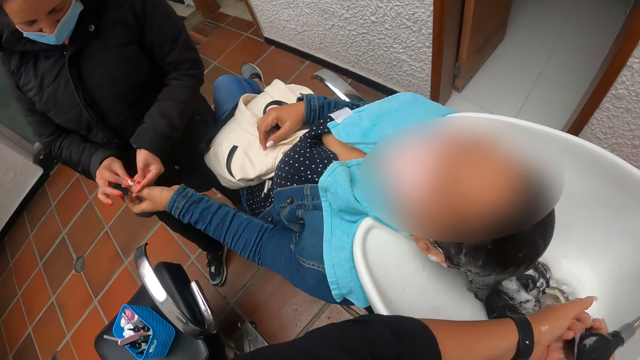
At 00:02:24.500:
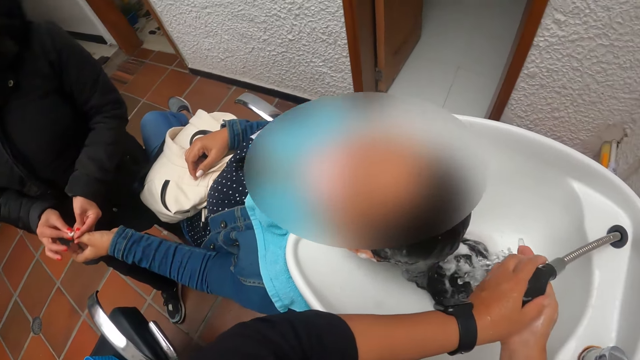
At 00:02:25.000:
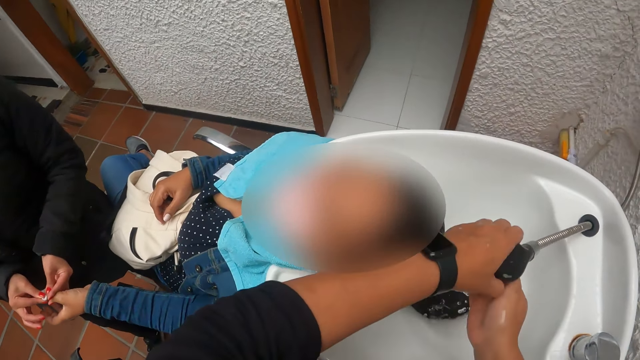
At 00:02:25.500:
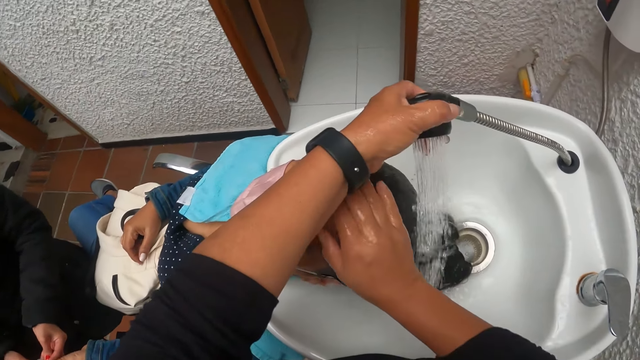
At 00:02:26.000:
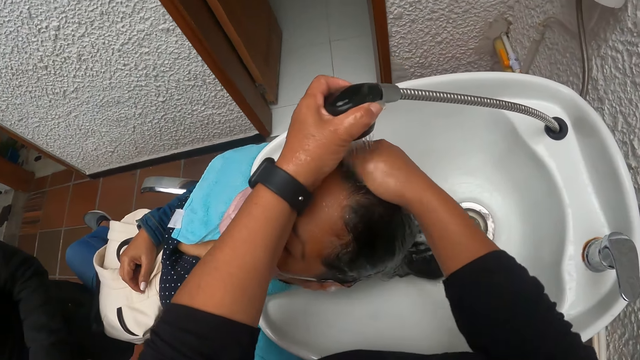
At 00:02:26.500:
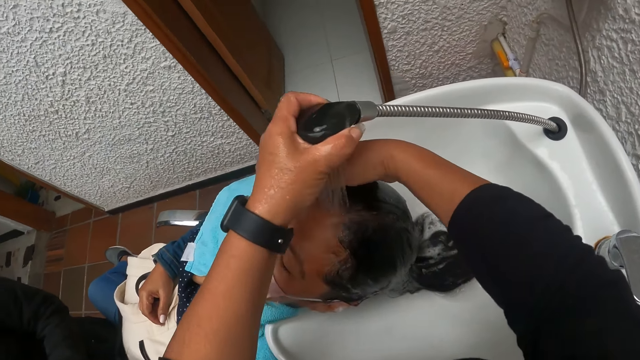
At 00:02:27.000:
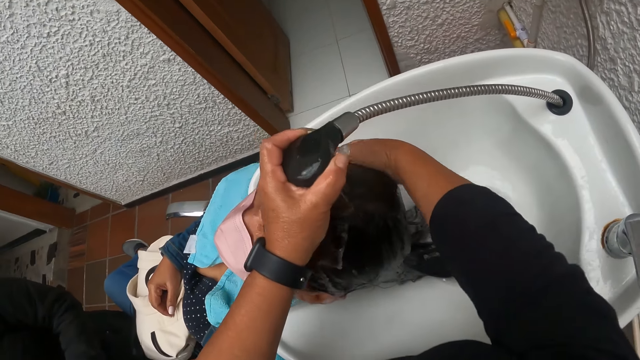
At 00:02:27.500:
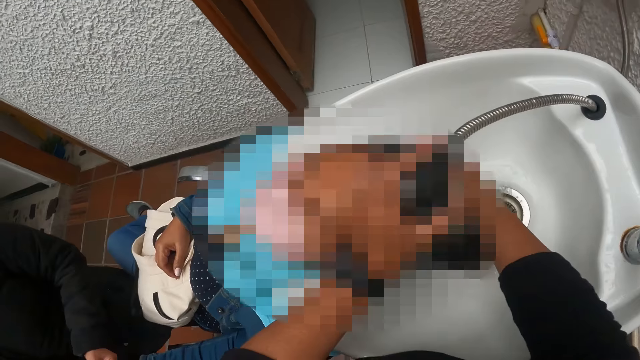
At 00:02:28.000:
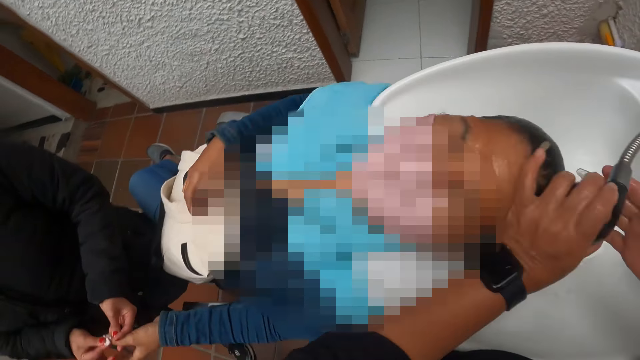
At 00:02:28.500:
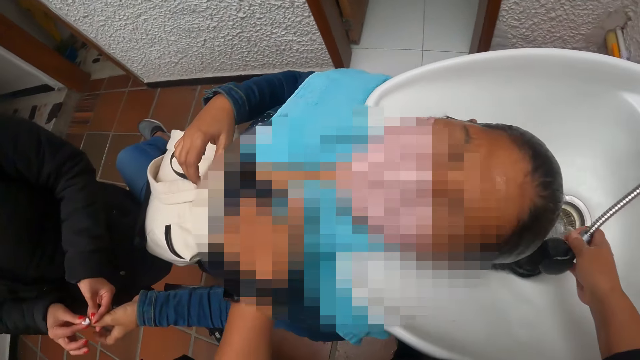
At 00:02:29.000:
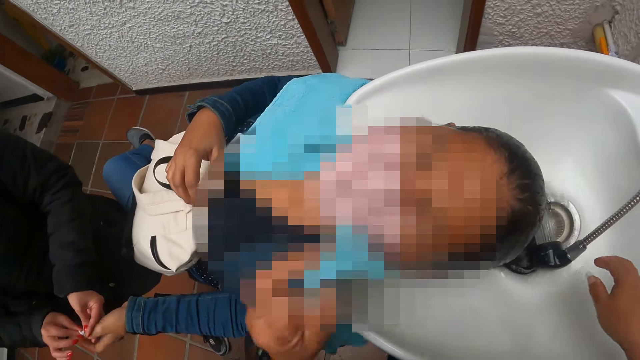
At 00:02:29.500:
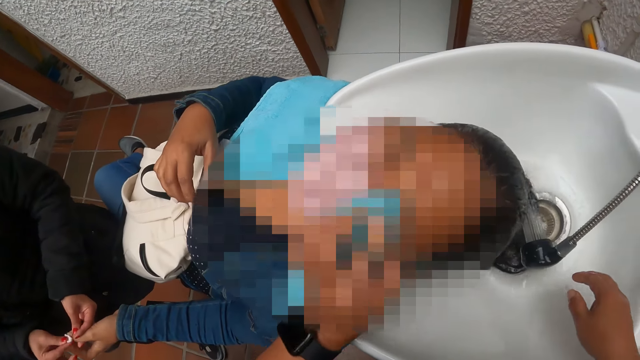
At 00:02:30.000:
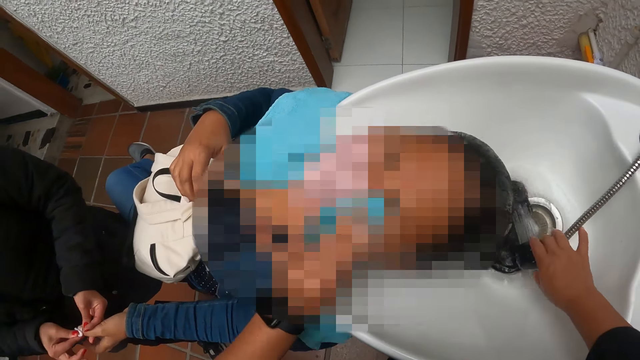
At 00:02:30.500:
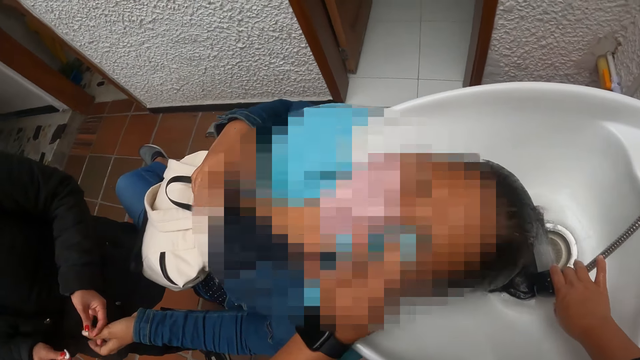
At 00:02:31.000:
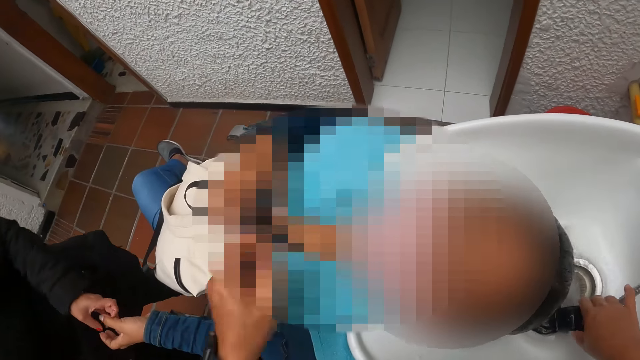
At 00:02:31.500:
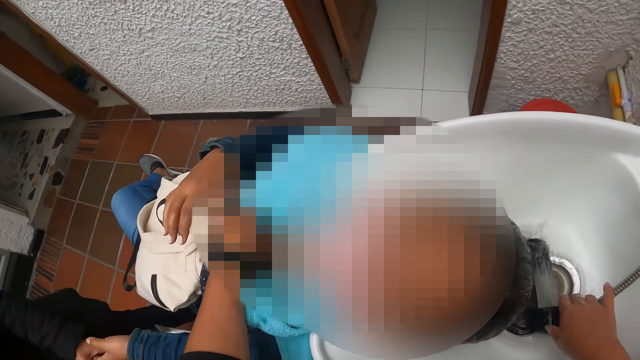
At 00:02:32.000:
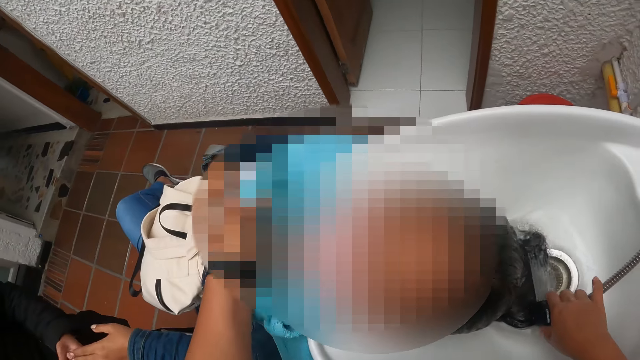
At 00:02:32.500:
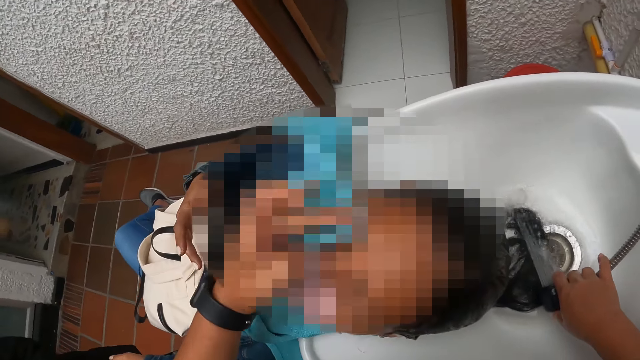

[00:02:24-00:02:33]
The camera wearer rinses a woman's hair. She takes something. She wipes the woman's eye. She cleans the woman's face with a towel in her left hand. She picks up the tap.

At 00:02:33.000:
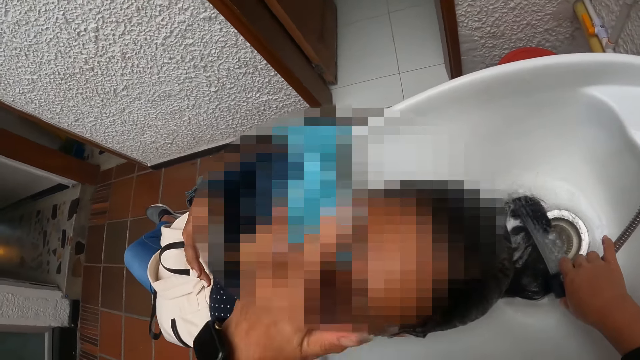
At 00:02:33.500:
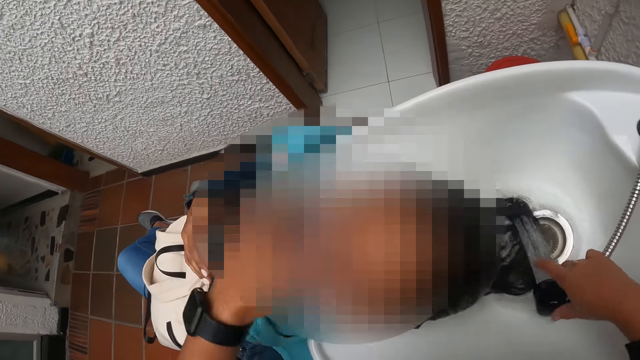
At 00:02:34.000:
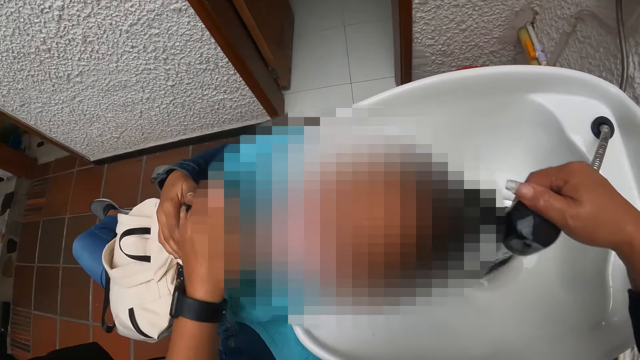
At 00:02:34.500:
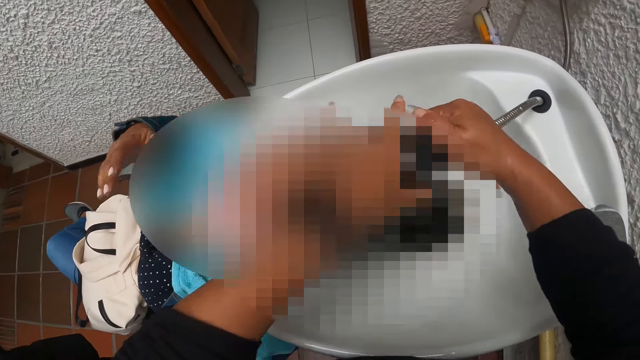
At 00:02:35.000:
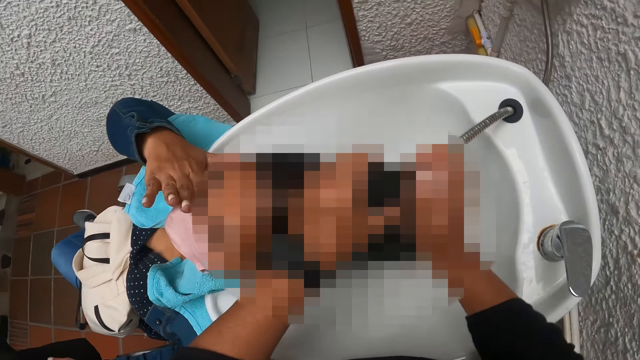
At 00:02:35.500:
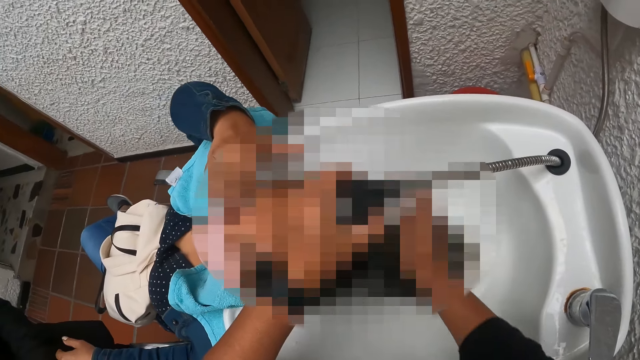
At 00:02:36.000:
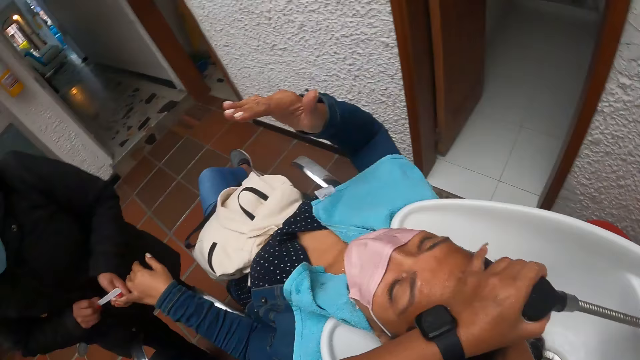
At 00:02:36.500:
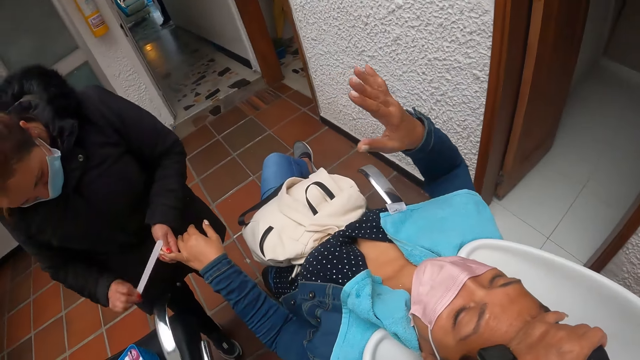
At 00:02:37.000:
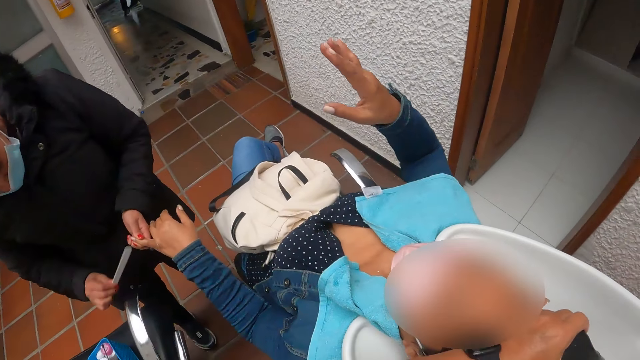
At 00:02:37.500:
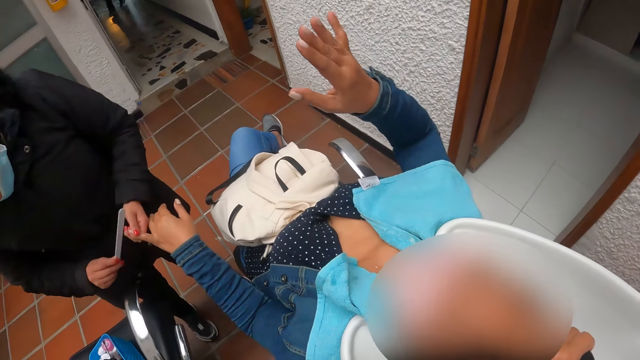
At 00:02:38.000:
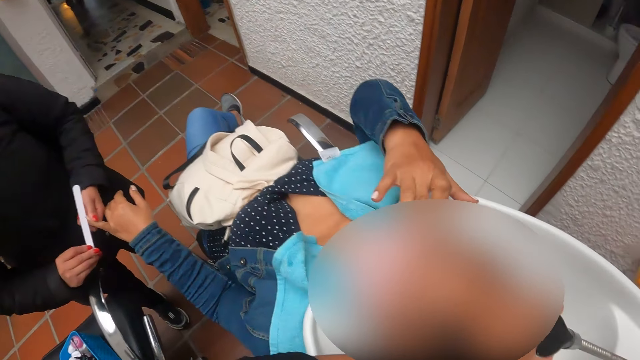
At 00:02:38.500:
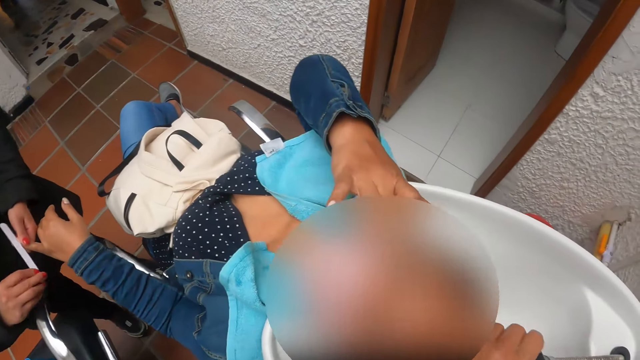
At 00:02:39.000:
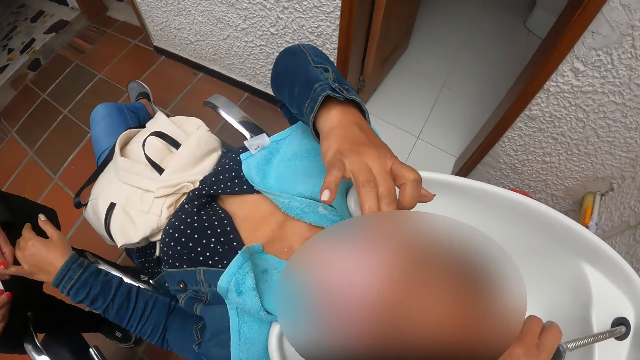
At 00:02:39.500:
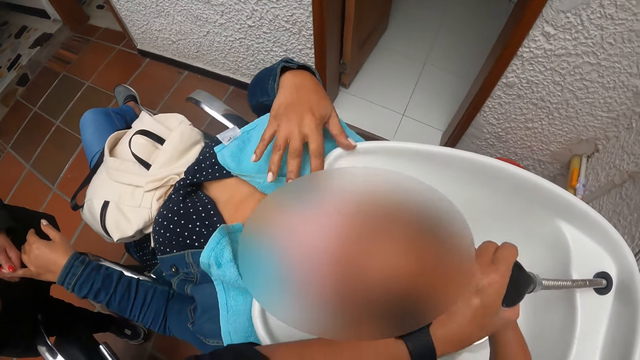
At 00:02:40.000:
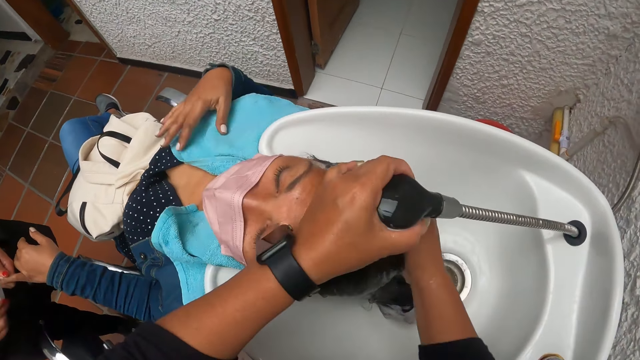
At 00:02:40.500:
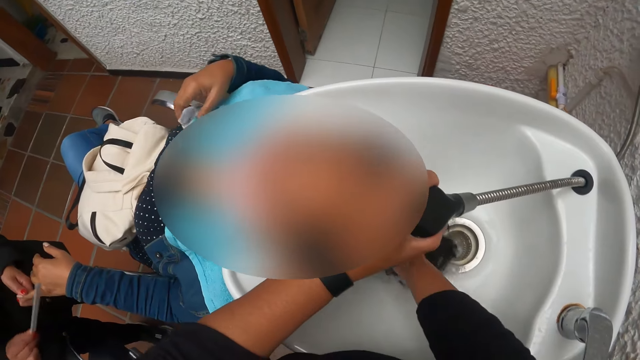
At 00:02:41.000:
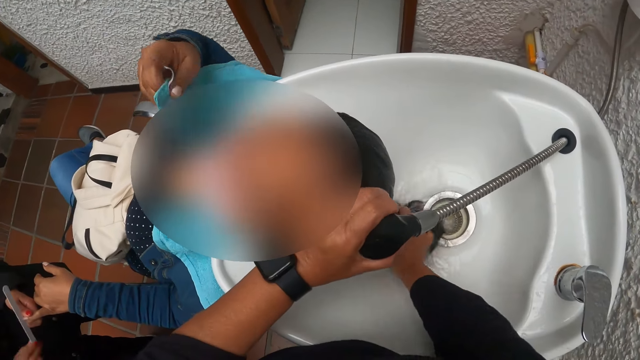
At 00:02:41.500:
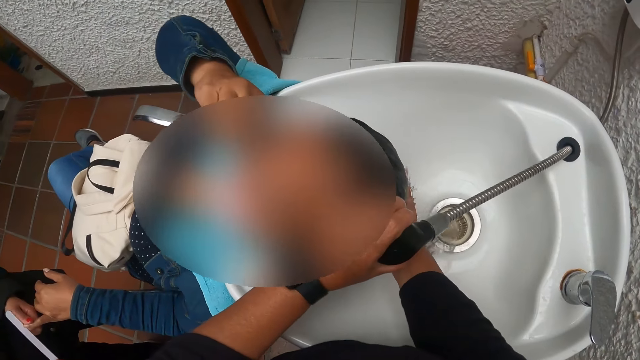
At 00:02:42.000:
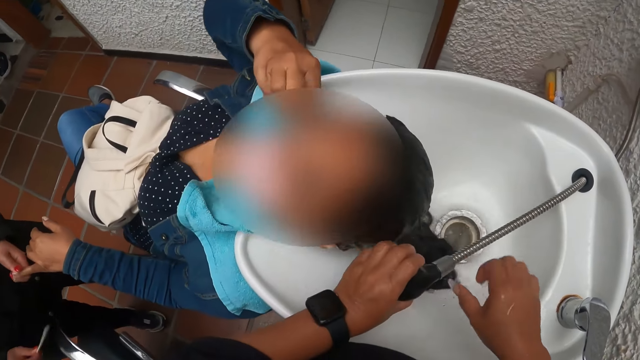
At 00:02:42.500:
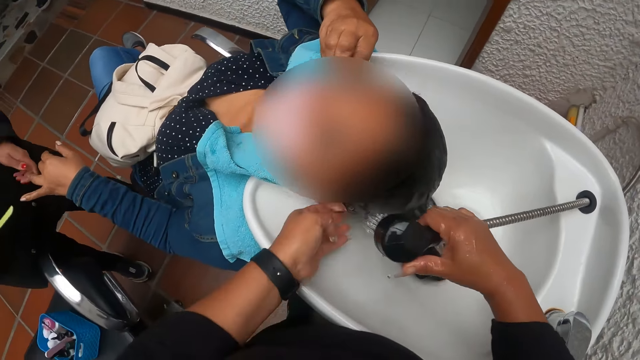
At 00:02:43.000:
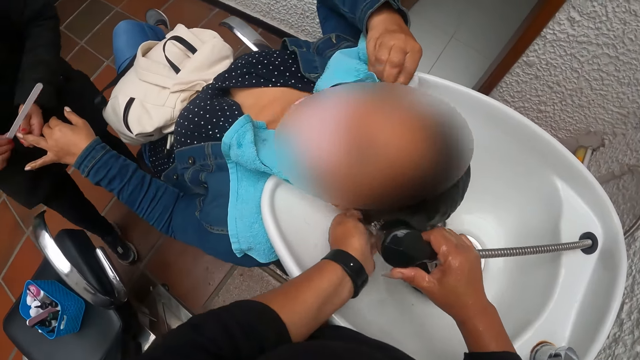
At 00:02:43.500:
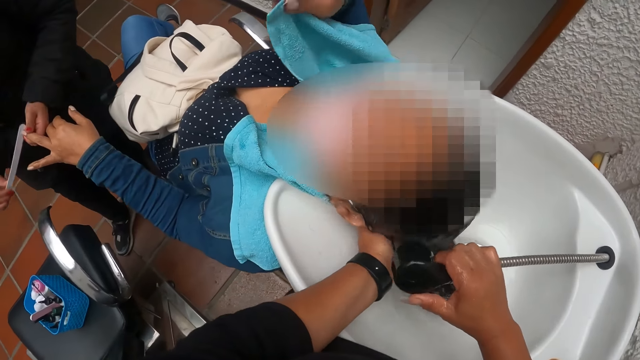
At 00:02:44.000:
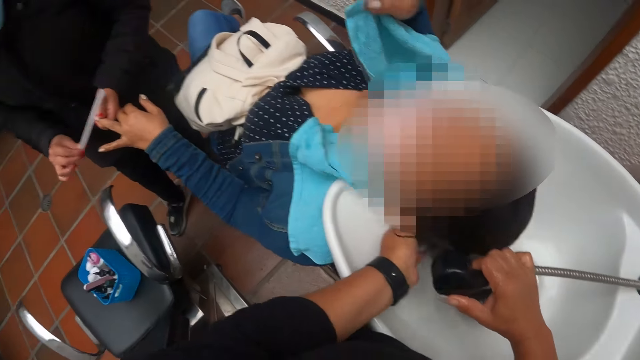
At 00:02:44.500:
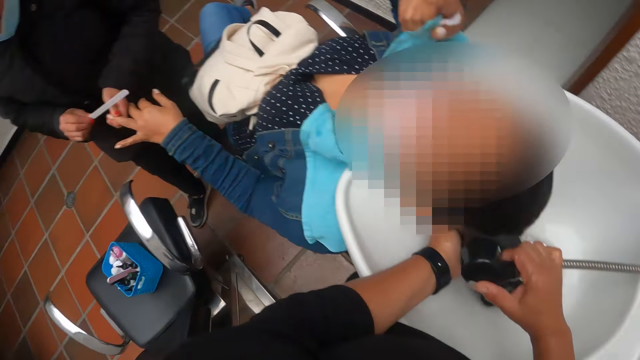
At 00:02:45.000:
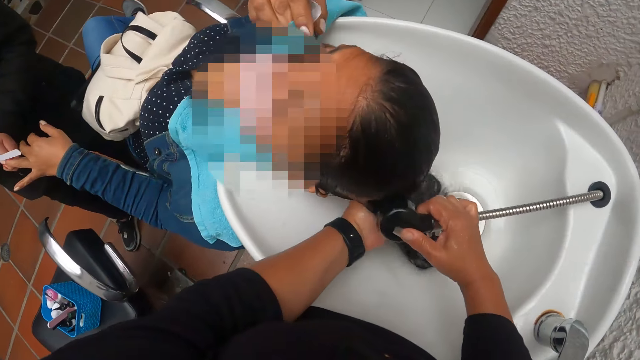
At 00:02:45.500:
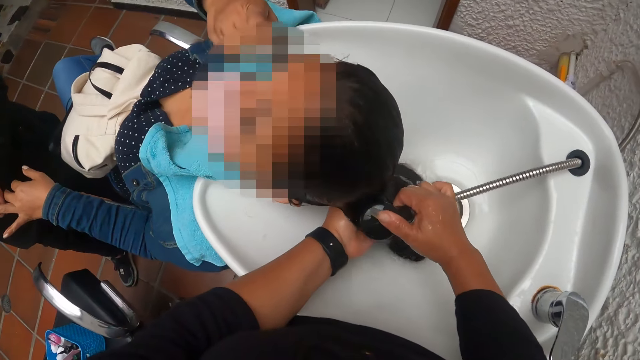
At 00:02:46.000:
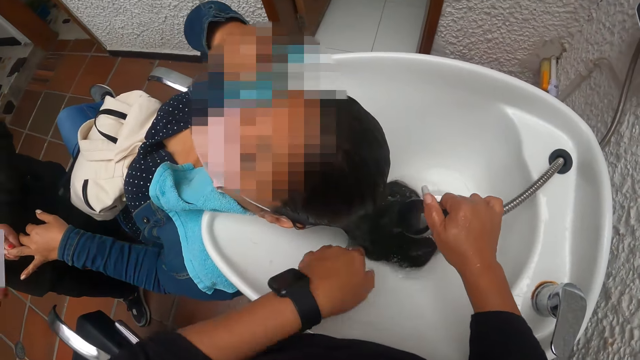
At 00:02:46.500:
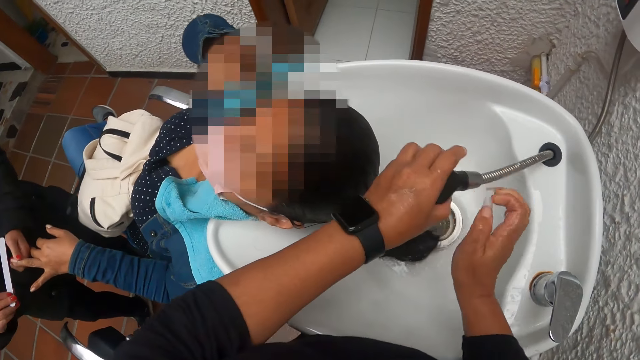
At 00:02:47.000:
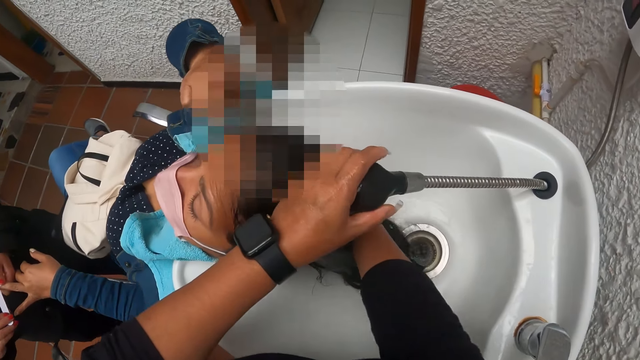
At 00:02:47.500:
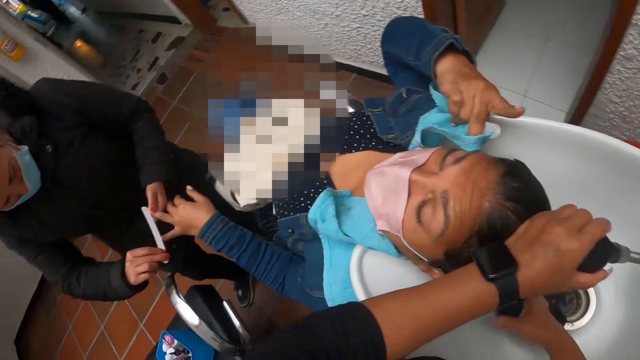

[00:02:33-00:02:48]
The camera wearer wipes a woman's eye. They pour water in the woman's hair. They wash the woman's hair with water from the tap. Another woman smoothens the first woman's nails with a file in her right hand. The camera wearer rinses the first woman's hair. The first woman wipes her hand on her eye. The camera wearer rinses the first woman's hair.
